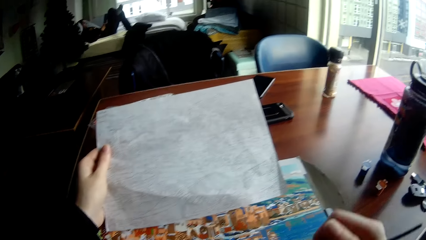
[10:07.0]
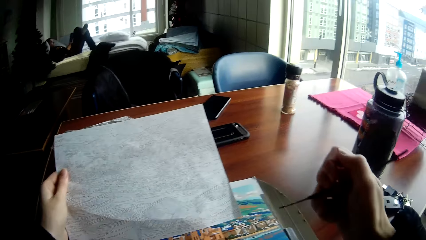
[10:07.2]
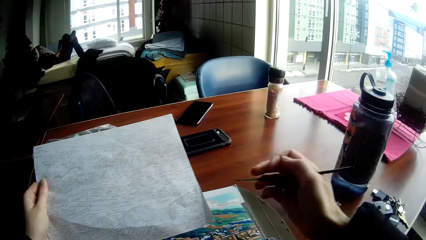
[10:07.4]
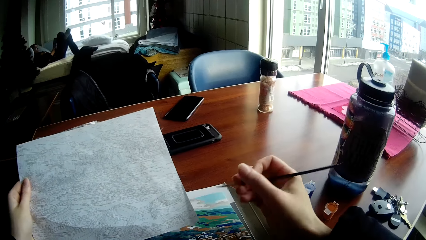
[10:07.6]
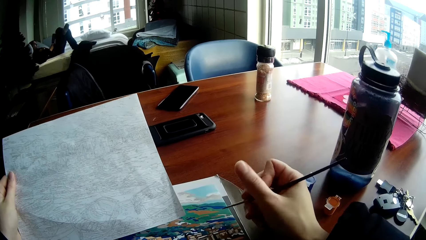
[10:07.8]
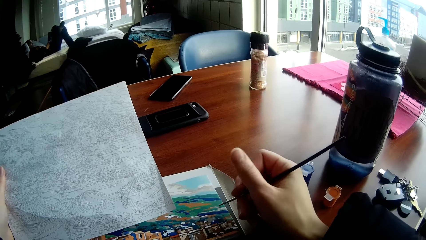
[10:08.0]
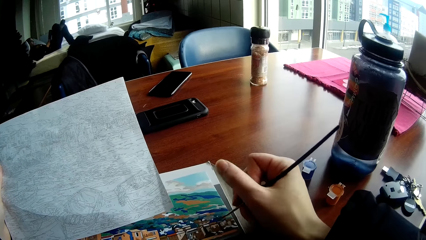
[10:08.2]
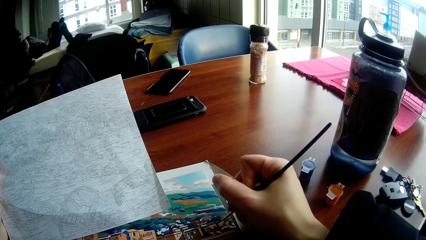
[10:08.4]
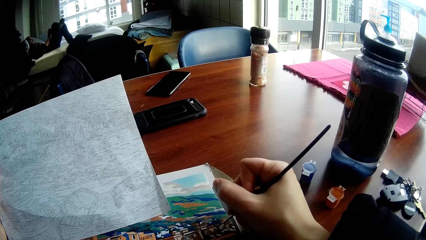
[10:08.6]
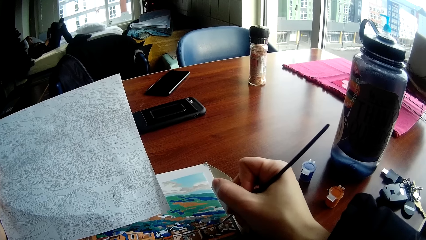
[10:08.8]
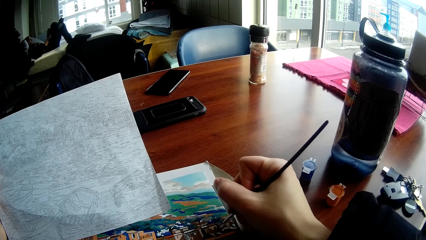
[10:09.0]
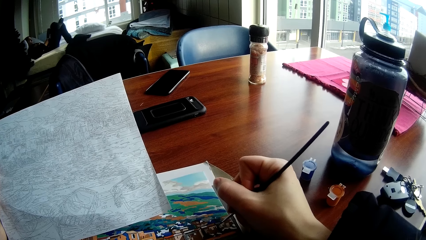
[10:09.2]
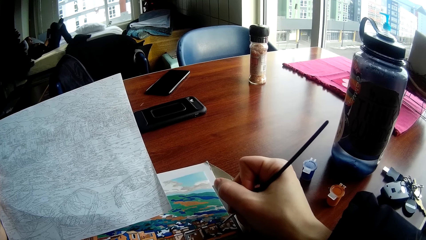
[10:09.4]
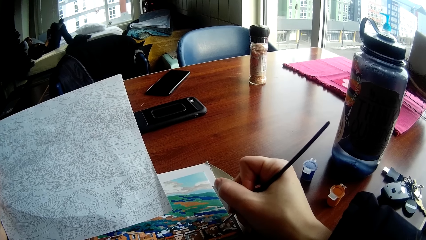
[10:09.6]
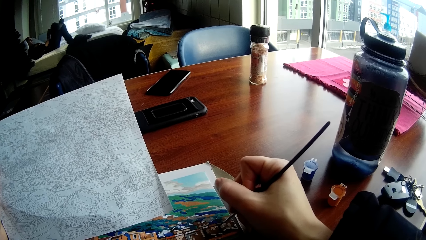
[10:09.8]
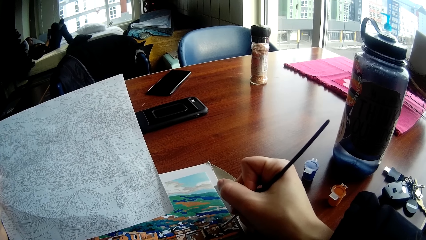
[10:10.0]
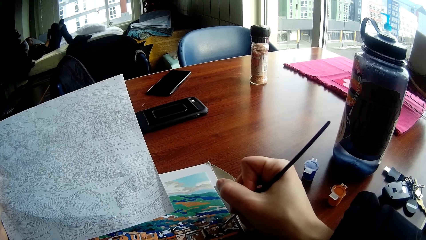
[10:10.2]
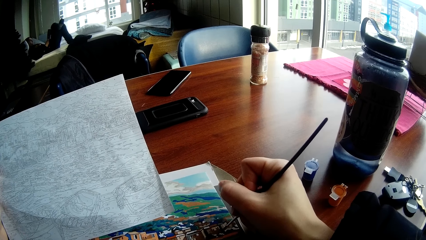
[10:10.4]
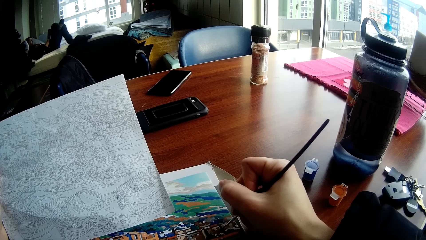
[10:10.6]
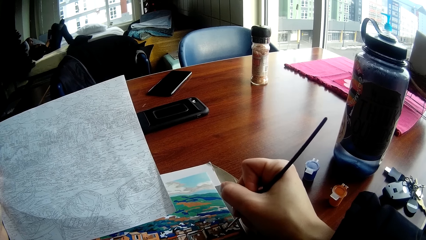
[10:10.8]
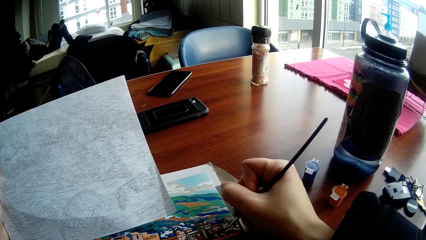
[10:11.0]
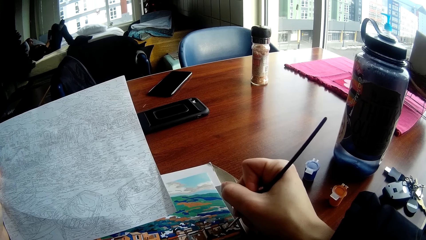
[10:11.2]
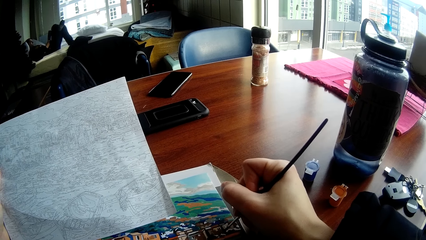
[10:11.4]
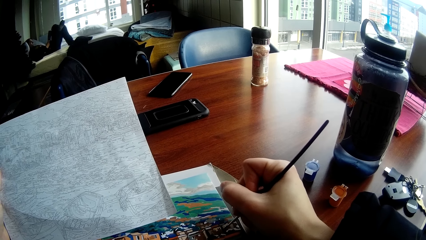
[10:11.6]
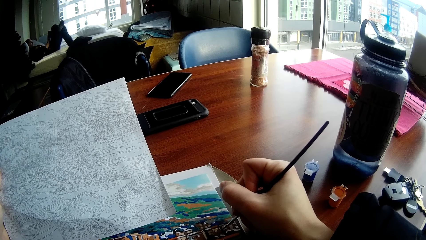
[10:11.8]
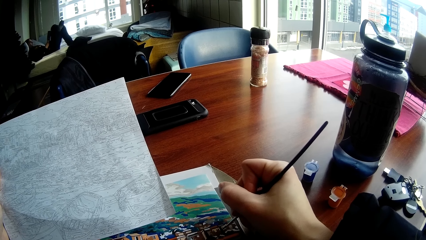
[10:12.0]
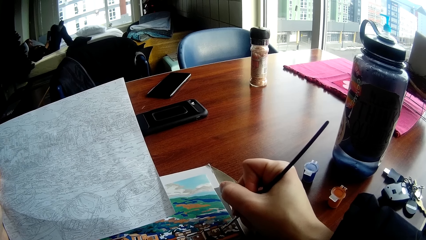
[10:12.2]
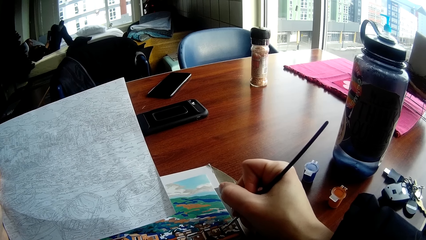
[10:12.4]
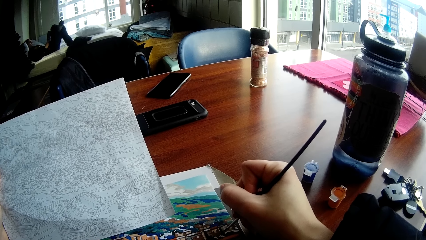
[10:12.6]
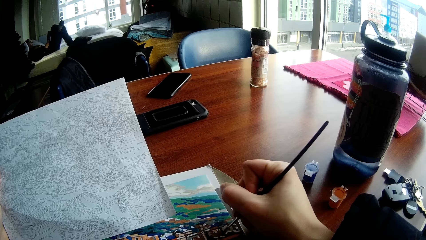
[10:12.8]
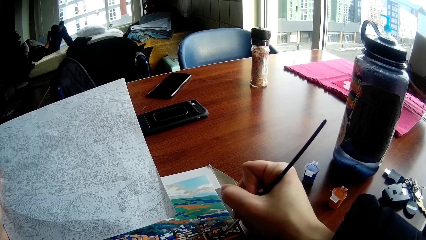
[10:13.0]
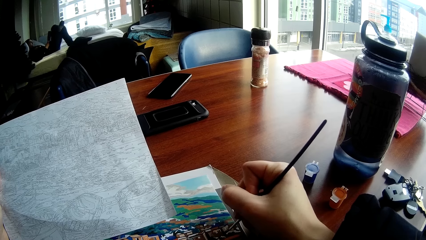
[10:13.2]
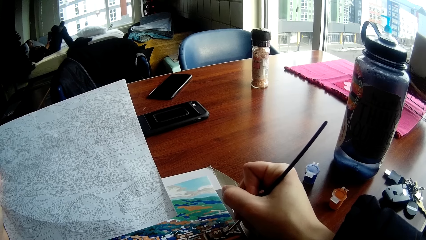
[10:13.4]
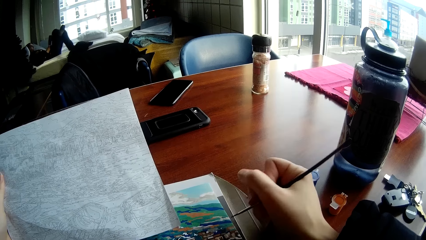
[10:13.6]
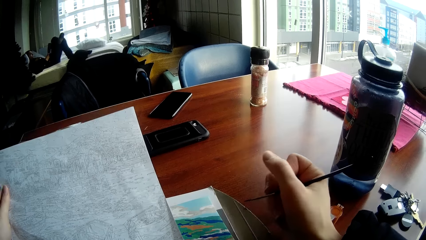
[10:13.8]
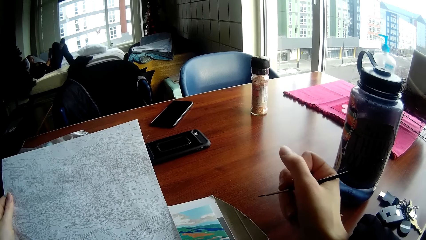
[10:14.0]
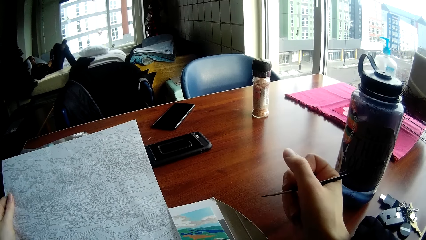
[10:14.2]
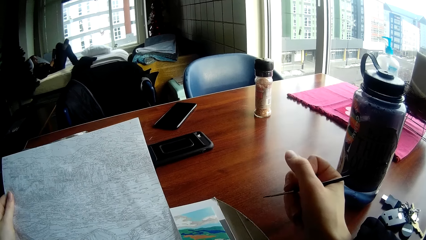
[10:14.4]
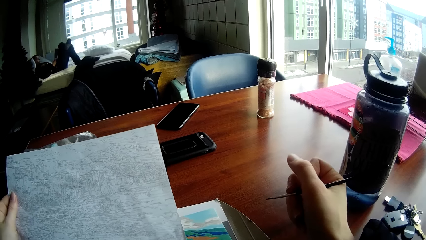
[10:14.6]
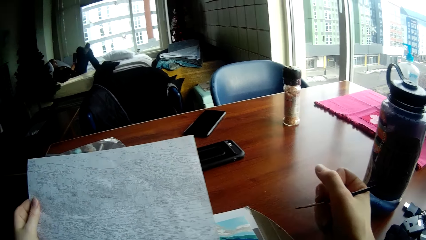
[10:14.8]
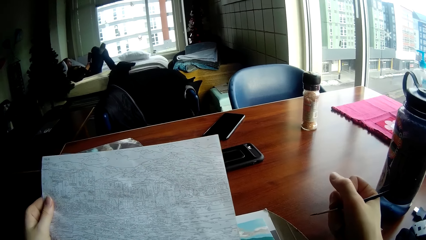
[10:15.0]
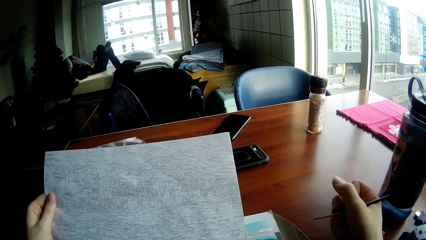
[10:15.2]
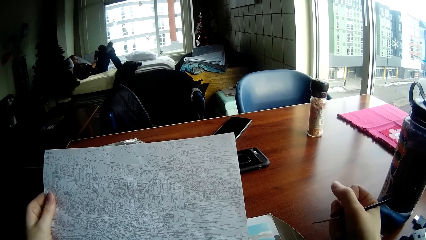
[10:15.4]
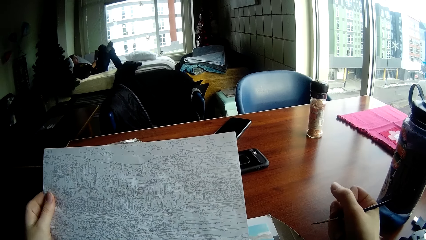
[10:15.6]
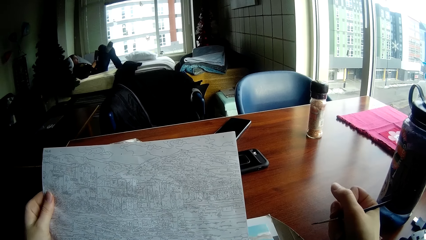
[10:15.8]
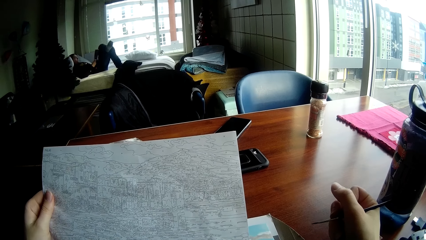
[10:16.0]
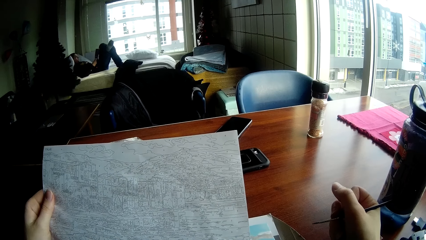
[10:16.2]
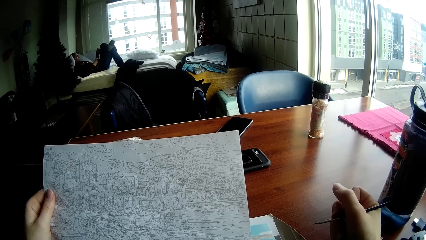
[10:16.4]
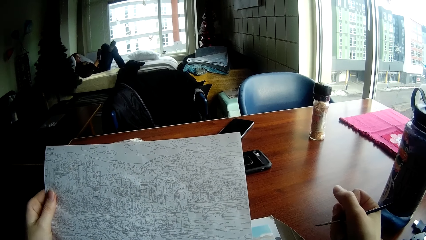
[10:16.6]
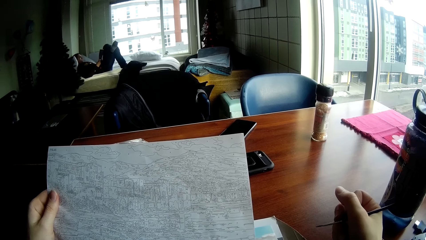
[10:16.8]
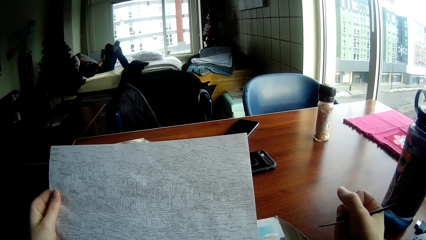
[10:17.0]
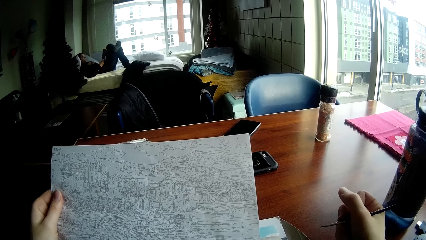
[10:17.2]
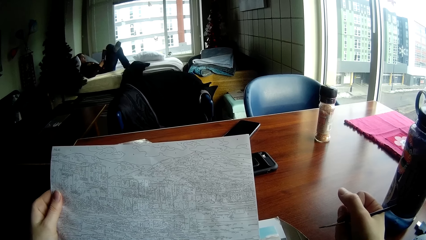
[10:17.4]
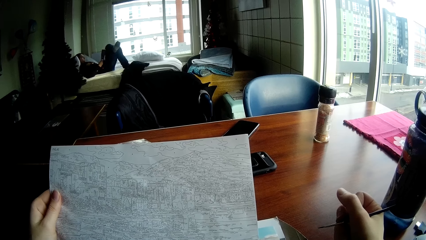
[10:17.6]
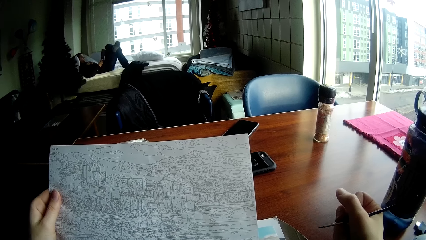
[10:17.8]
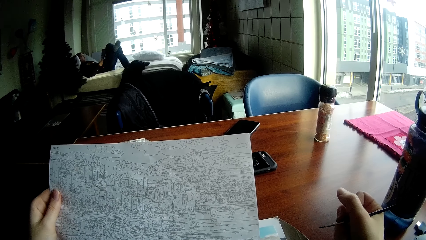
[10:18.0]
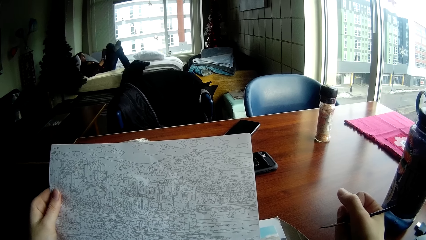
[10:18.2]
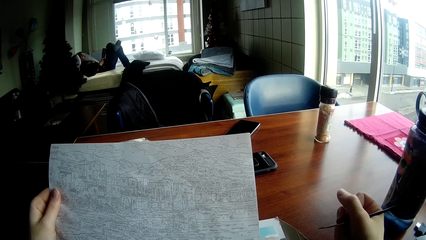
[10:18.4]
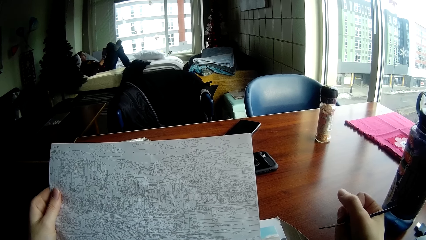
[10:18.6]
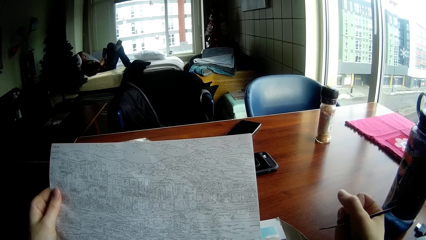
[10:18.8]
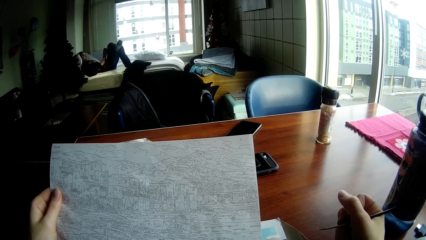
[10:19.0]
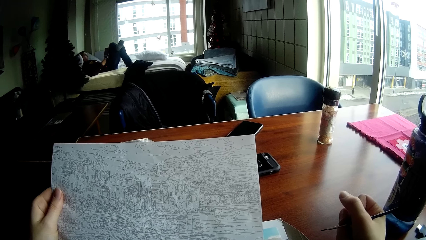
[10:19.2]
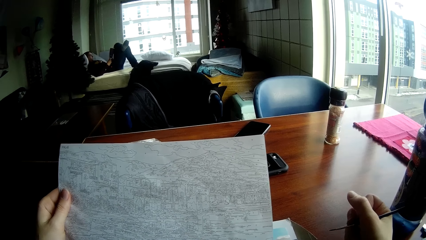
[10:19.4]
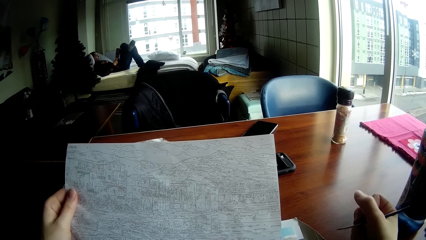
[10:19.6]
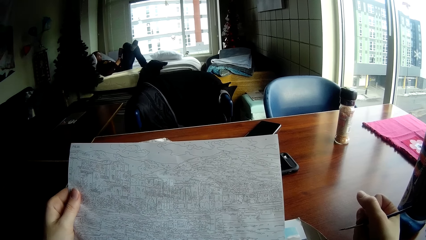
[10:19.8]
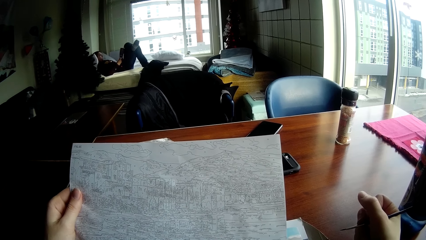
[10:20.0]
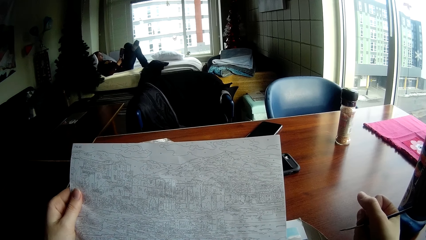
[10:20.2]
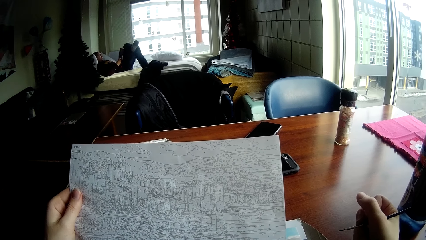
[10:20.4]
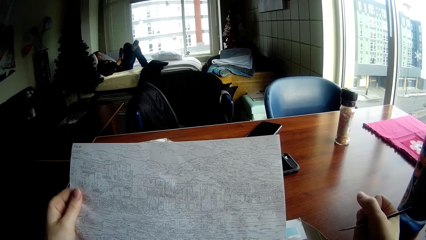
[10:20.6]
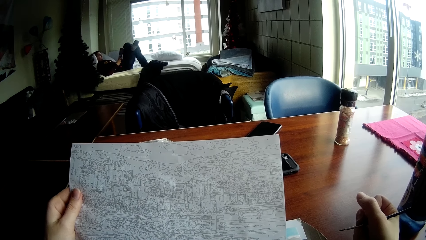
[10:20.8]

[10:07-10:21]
The camera wearer paints the drawing on the table with the brush in his right hand. He views the paper draft of the art.

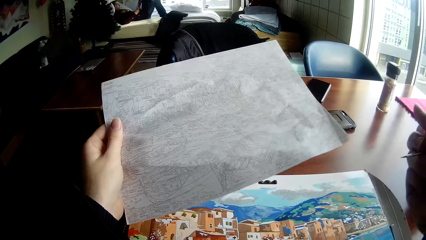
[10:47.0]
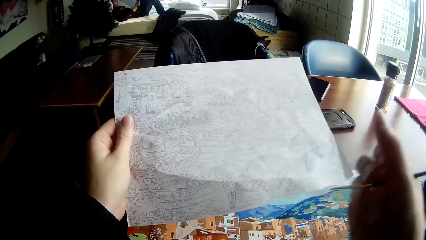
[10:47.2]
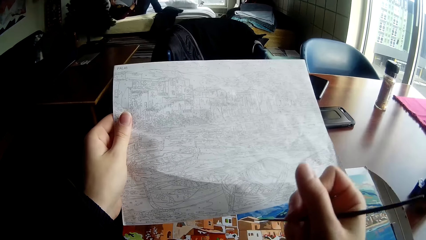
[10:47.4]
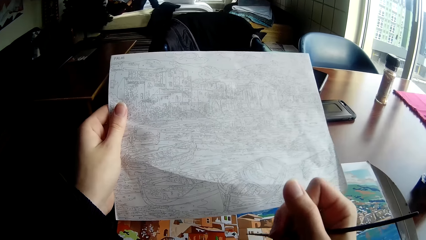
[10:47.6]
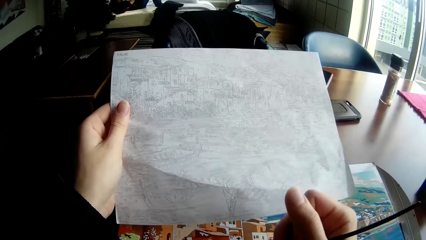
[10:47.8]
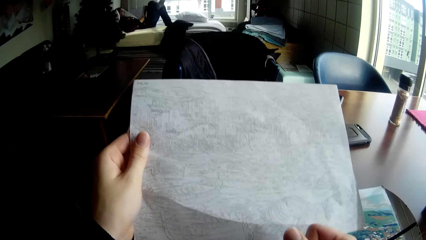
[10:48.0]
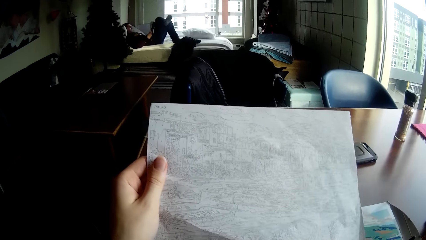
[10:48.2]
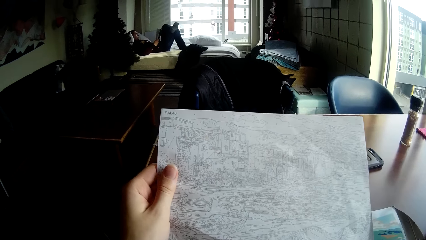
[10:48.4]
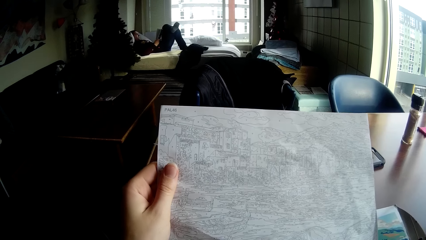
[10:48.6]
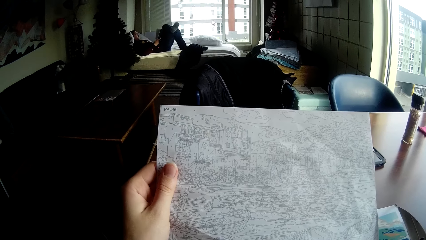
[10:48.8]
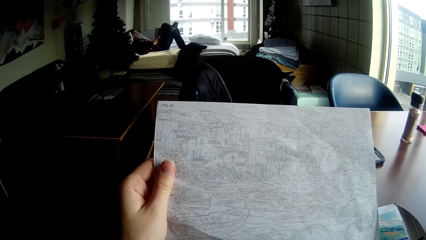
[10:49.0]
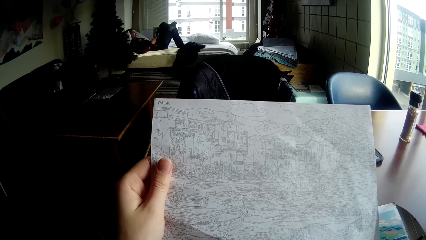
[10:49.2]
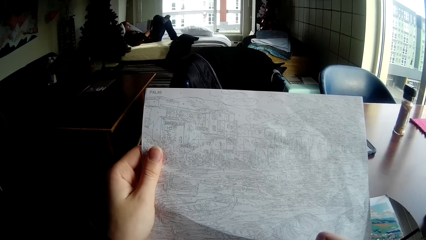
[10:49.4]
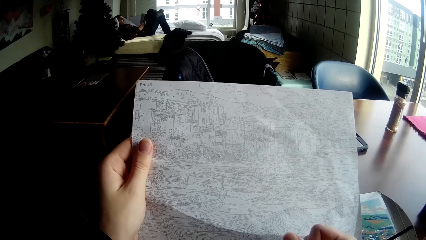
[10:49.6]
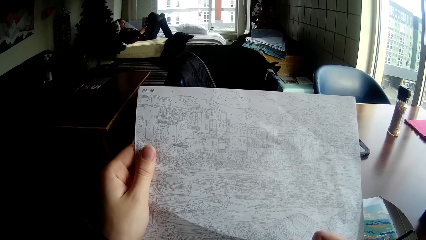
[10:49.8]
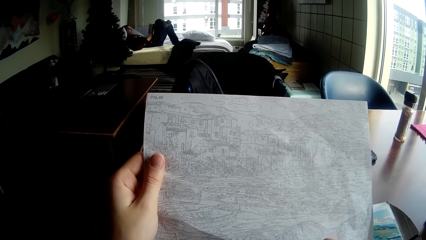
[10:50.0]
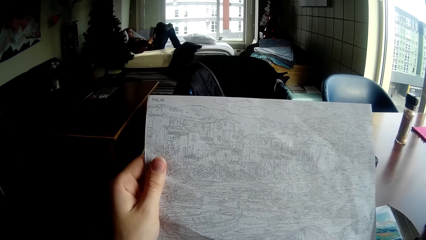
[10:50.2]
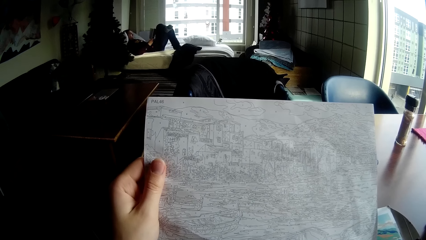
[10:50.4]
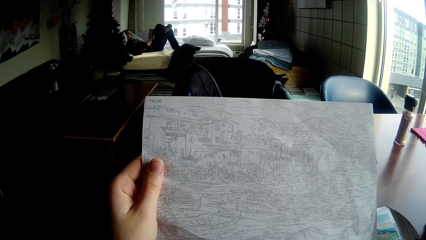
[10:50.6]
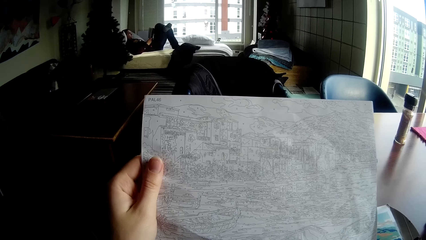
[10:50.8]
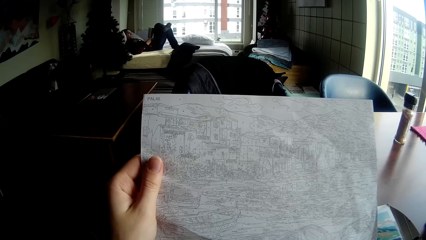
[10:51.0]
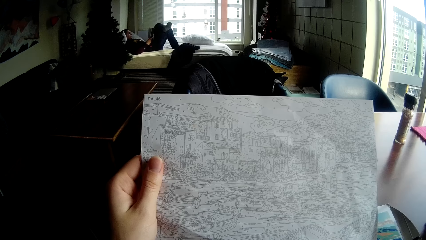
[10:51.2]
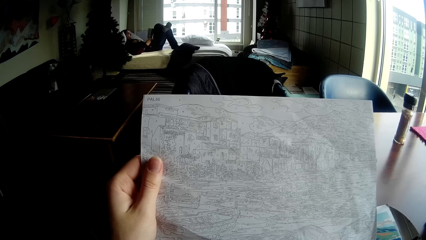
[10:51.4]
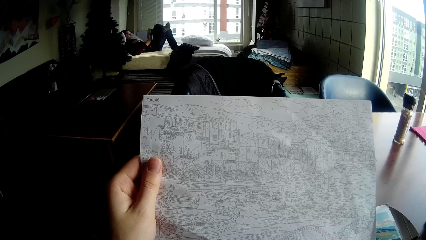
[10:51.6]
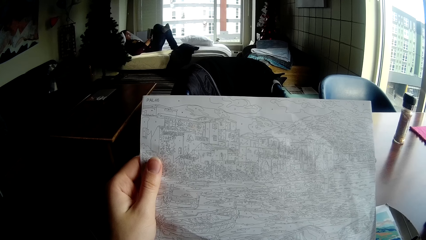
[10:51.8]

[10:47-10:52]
The camera wearer paints the wall art with her right hand.
